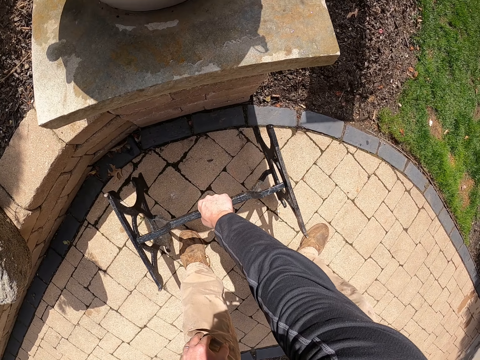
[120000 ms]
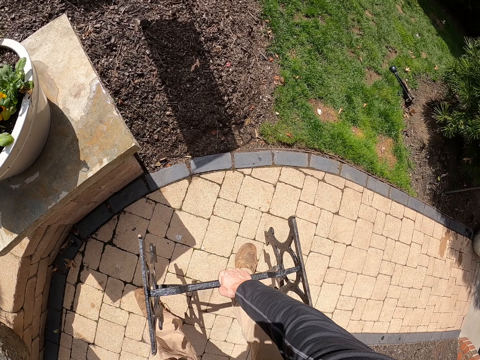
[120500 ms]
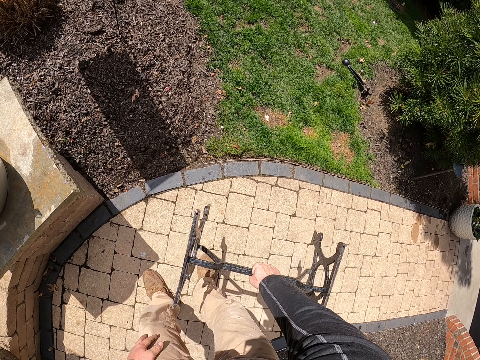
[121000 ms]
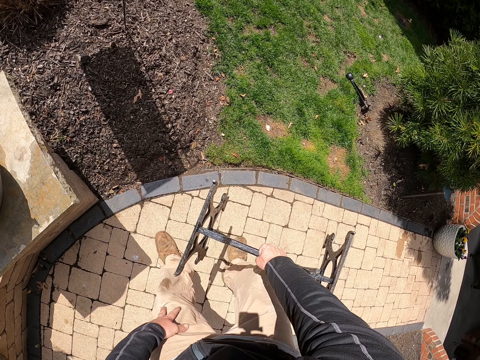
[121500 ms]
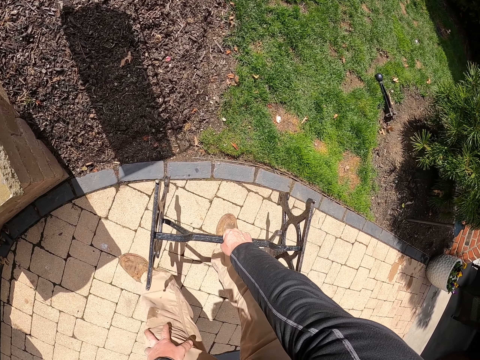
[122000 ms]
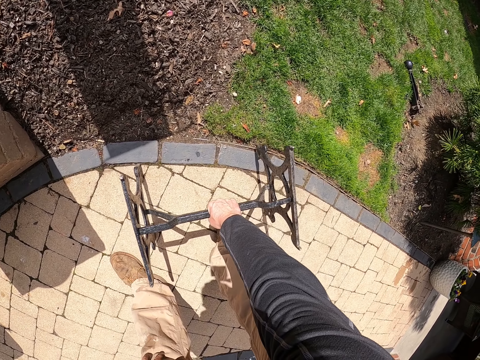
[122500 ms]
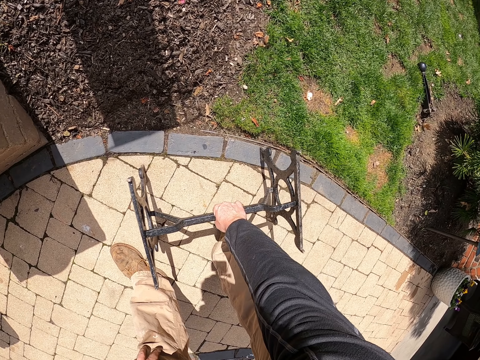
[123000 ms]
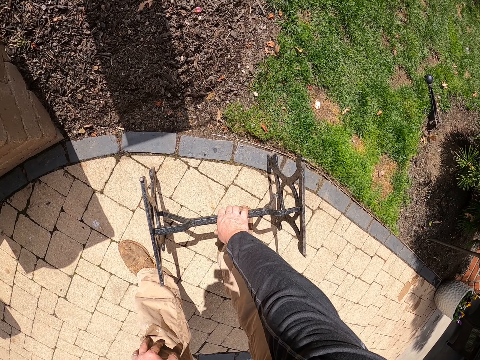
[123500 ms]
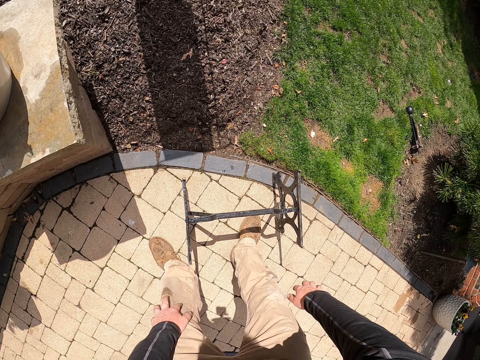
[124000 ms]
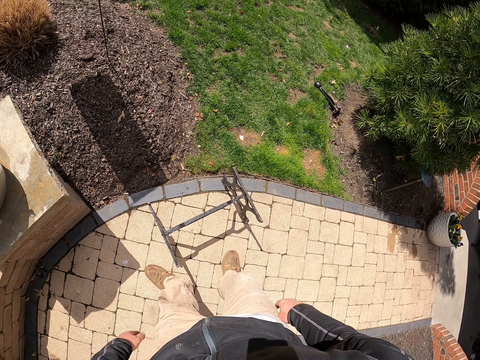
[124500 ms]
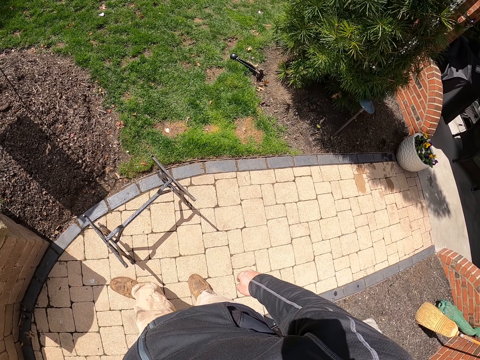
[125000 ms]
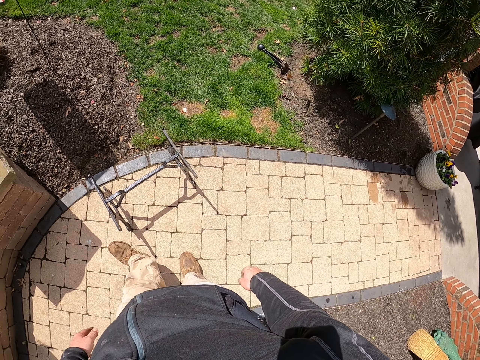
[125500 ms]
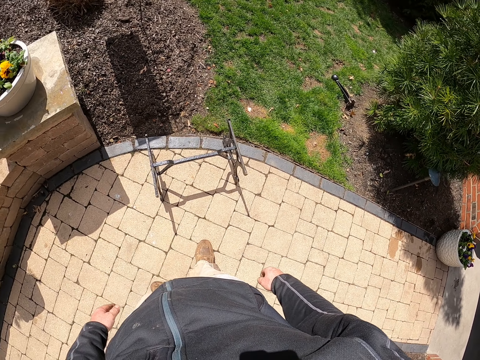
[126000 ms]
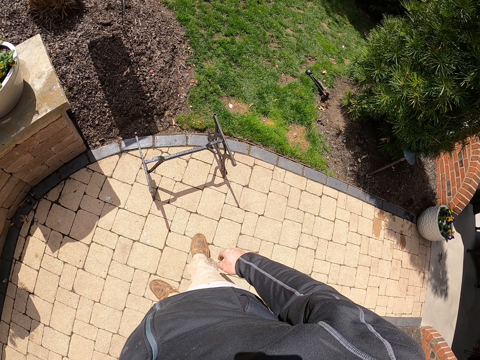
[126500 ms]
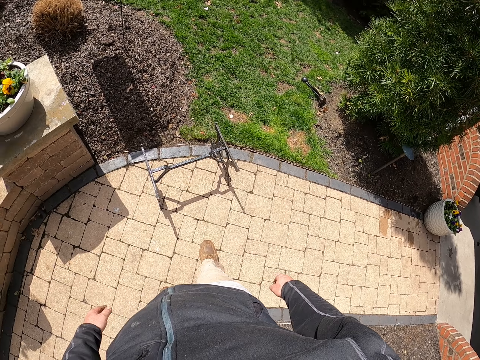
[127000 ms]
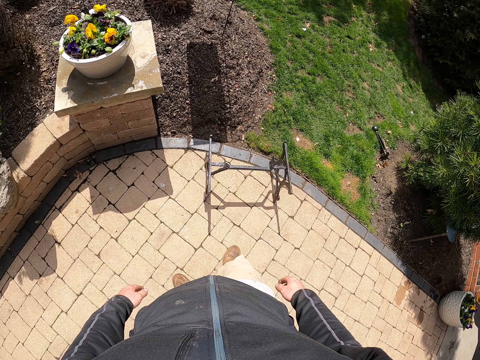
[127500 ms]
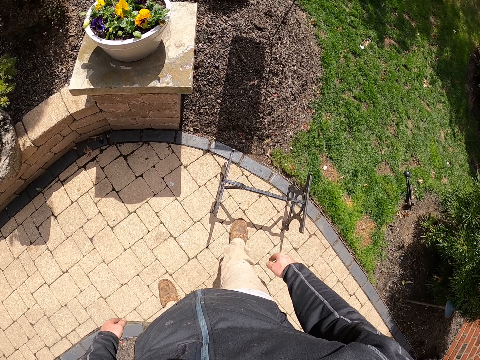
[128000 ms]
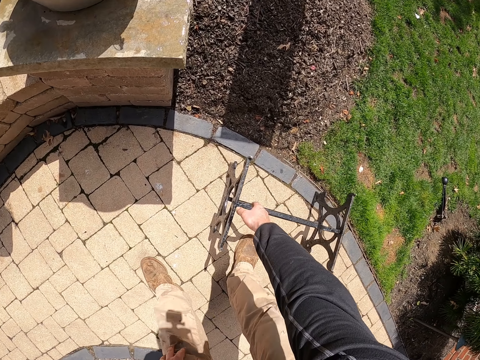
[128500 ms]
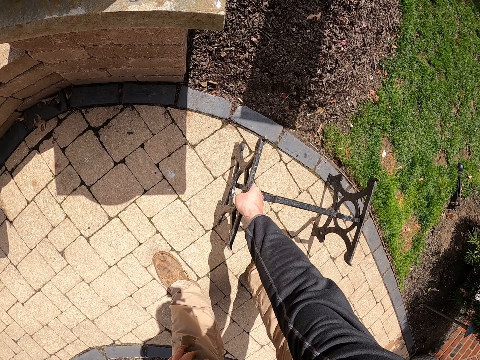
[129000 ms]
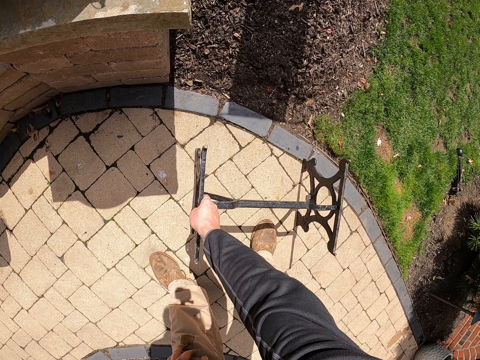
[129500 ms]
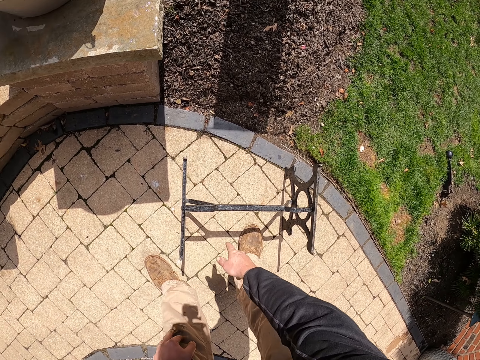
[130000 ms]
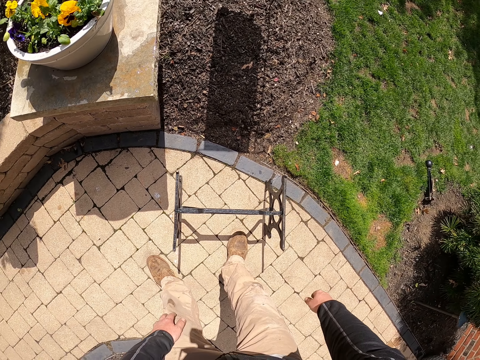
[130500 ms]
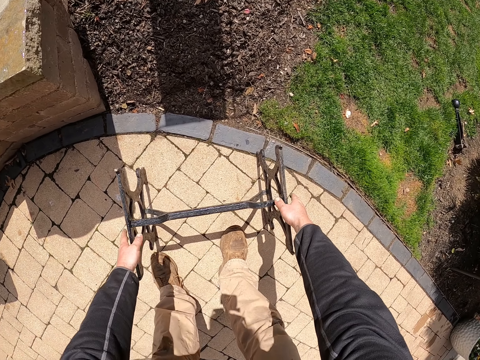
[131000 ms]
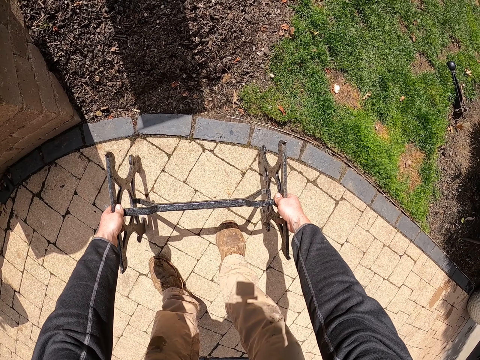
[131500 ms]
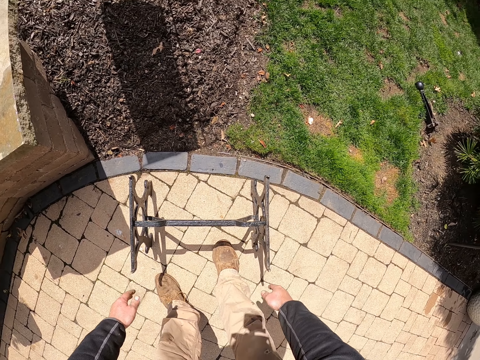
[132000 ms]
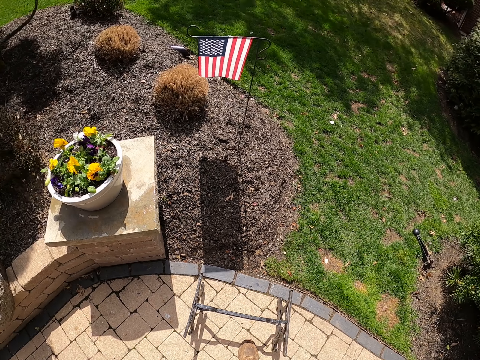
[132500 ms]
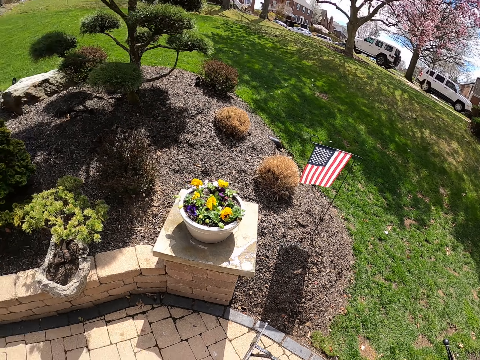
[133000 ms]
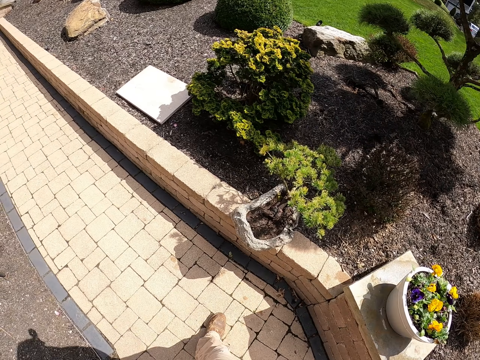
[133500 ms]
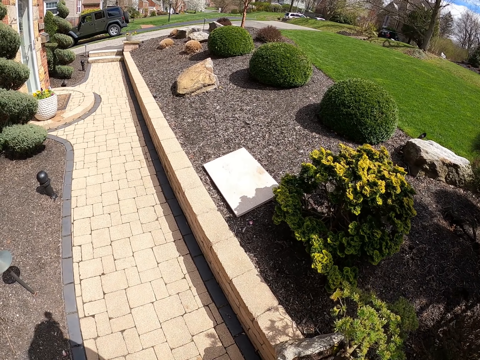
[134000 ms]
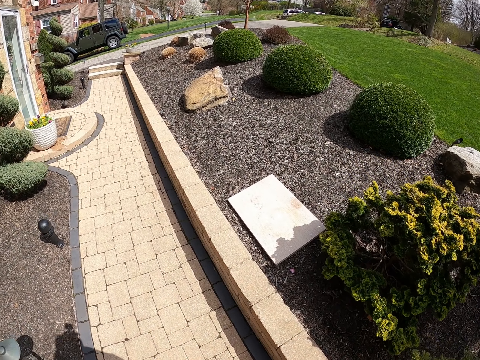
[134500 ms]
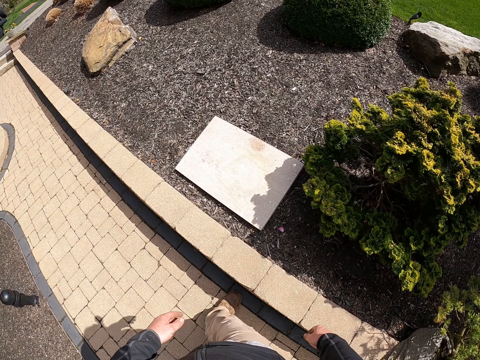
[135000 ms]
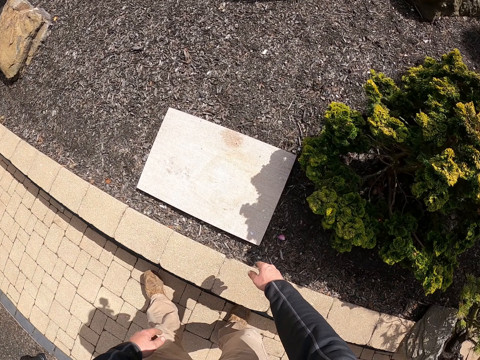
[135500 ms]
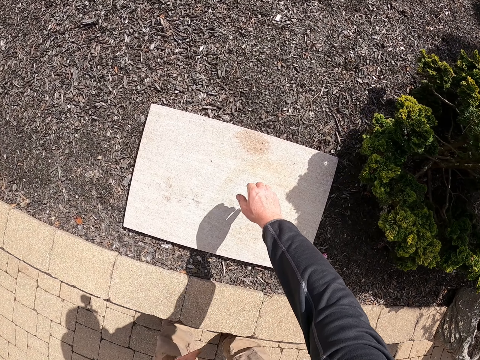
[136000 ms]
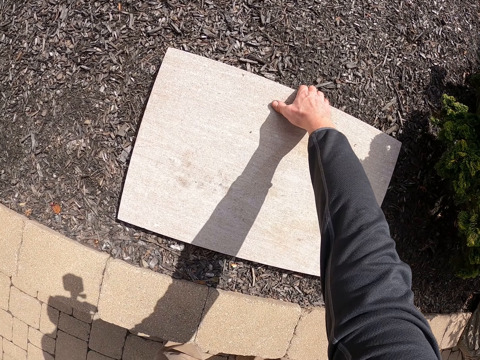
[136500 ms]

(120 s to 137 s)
The camera wearer picks up a stand from the floor. He walks around a verandah, on the pavement. He puts down the stand on the floor. He looks around the verandah. He pulls something with his right hand. He moves the stand on the floor with both hands. He adjusts the stand on the floor. He walks around the verandah, on the pavement. He picks the board on the ground.

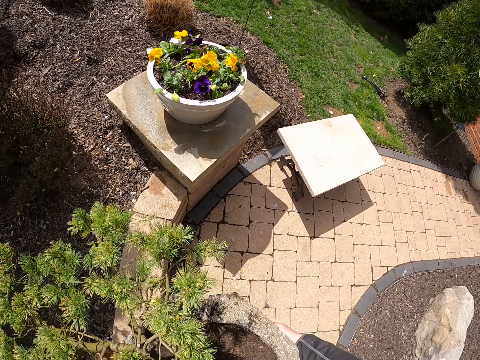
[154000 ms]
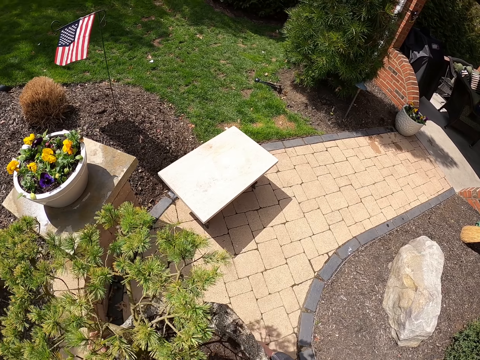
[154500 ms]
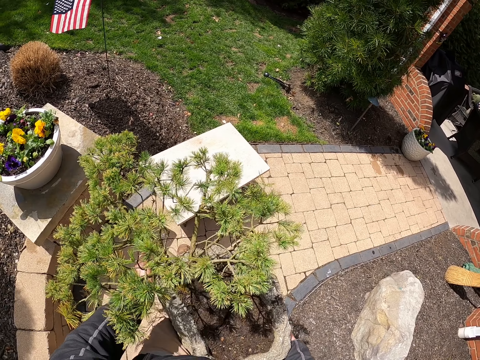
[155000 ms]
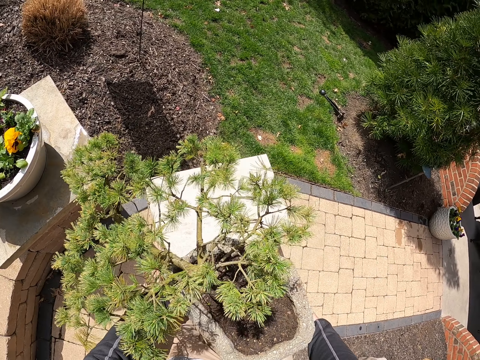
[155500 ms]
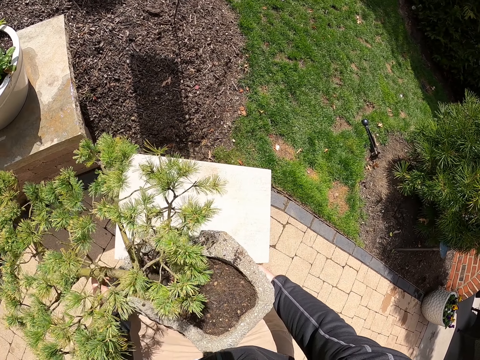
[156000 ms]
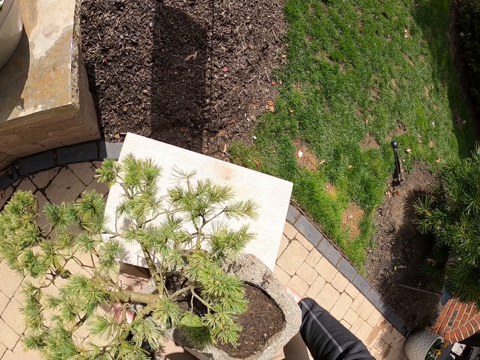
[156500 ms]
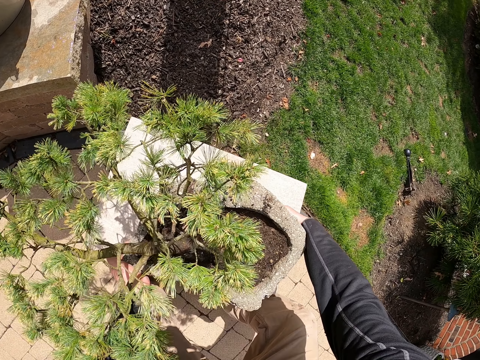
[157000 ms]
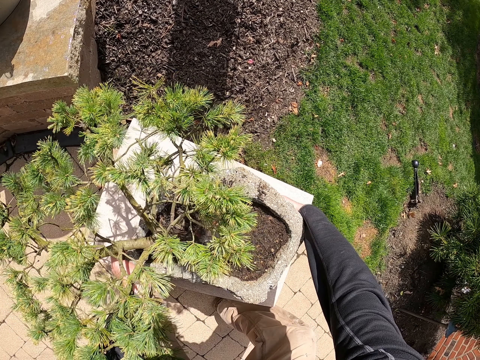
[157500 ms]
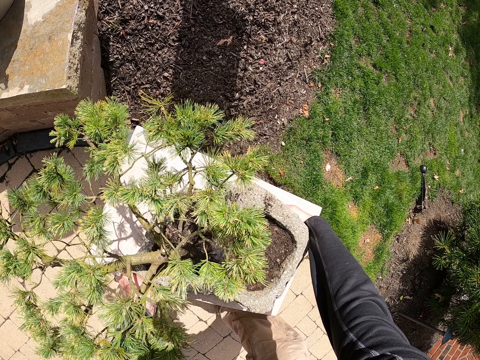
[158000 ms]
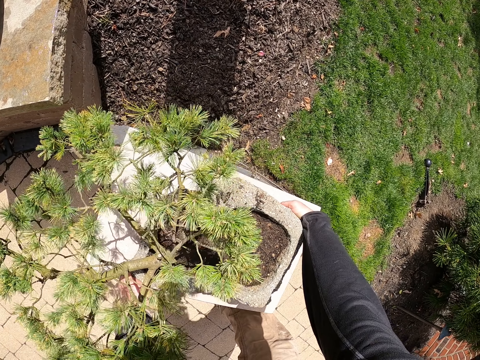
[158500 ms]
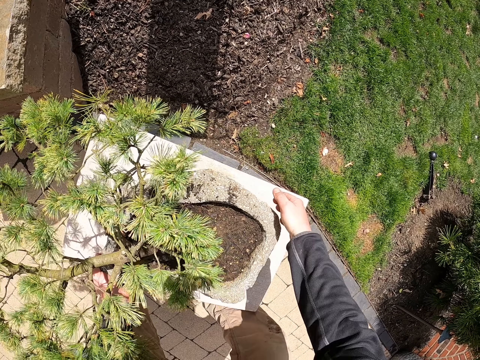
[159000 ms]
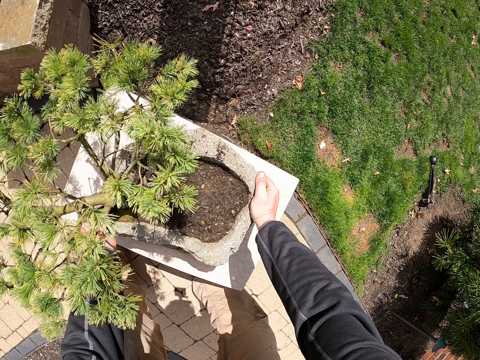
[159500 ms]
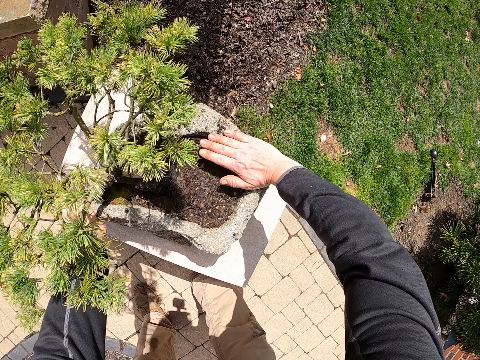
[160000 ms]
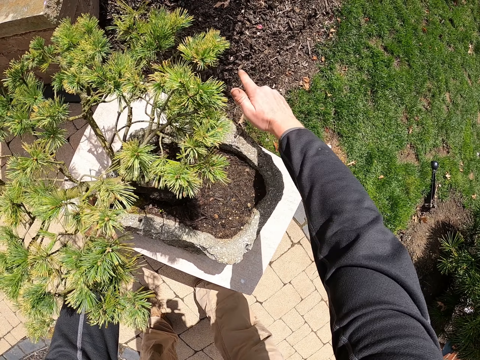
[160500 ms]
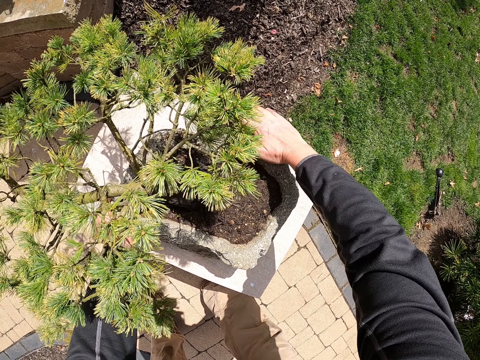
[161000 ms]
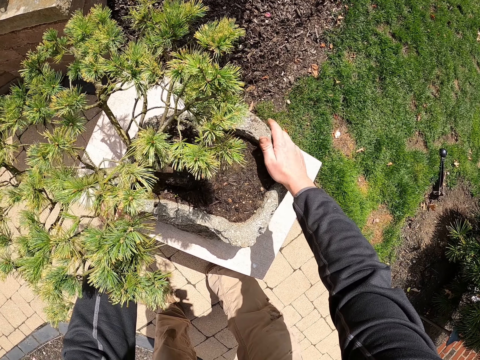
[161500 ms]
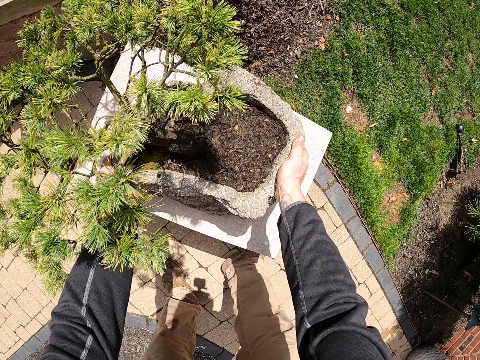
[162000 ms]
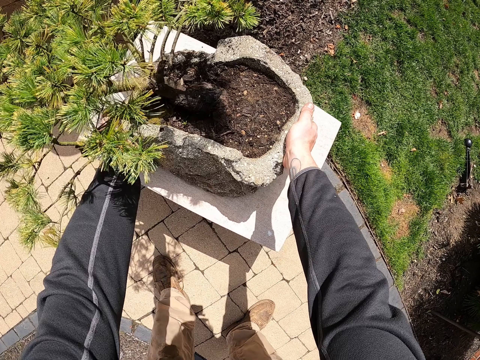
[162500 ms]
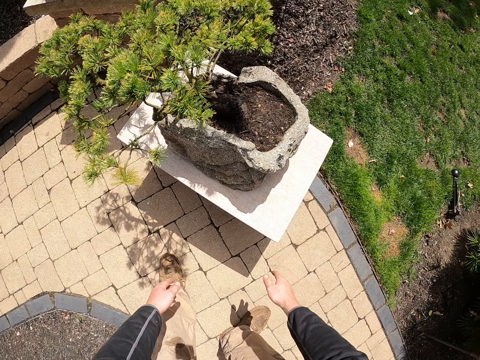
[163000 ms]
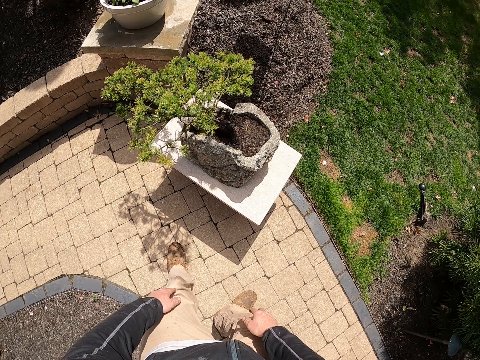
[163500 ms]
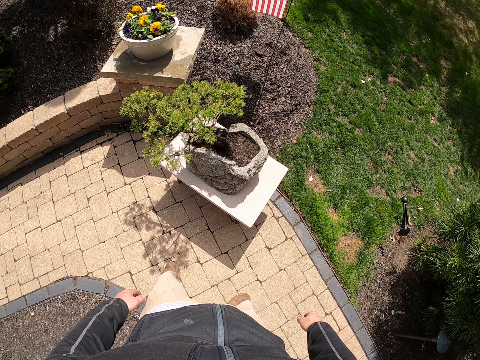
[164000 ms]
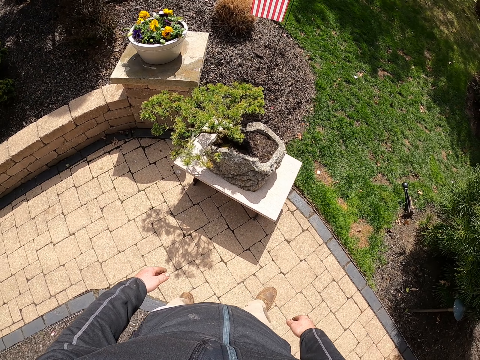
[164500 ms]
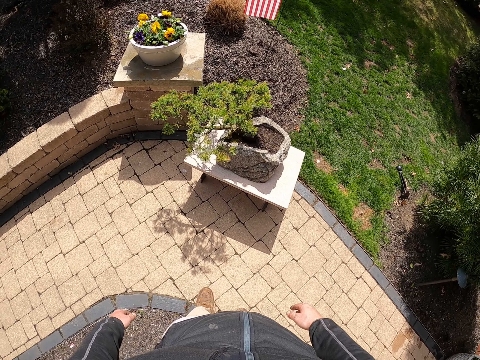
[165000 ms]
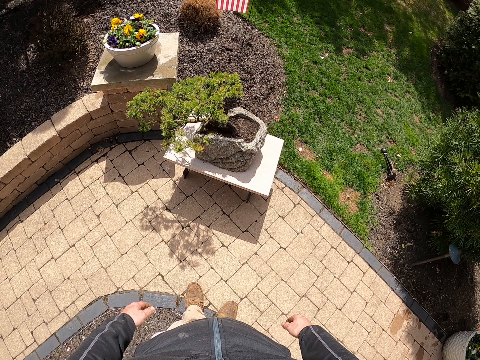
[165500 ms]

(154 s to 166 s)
The camera wearer walks around a verandah on the pavement. He places the tree vase on the table. He wipes the soil on the vase with his hand. He stands up and looks around the verandah.
